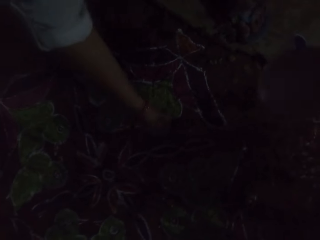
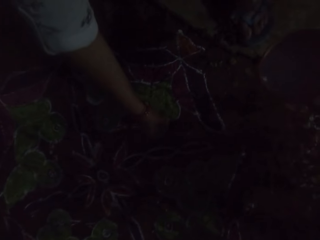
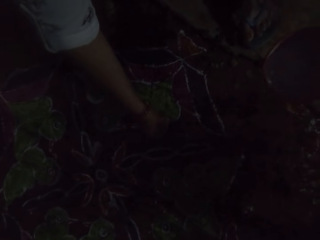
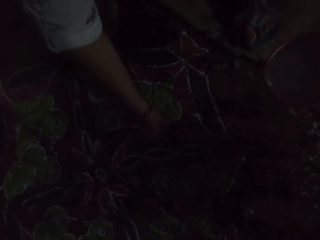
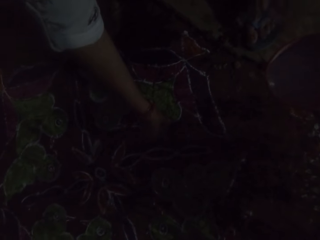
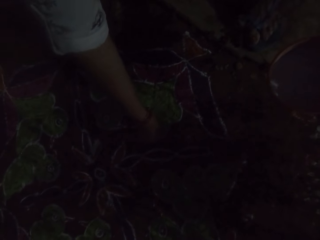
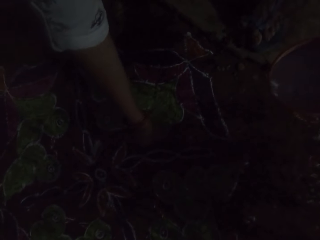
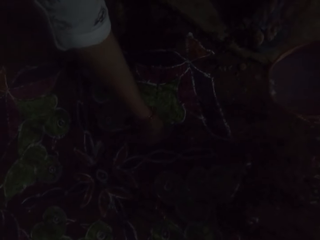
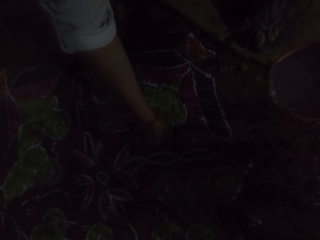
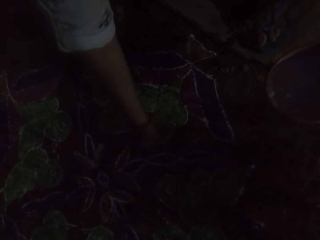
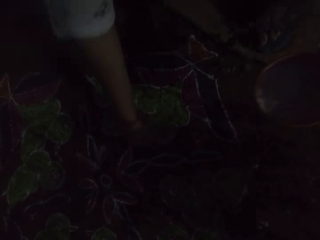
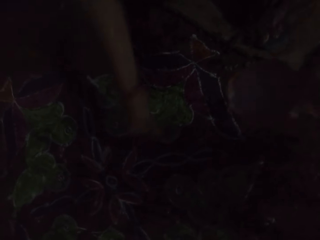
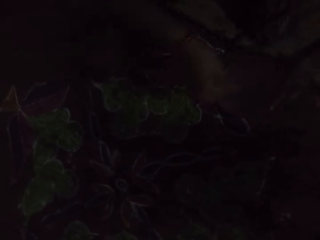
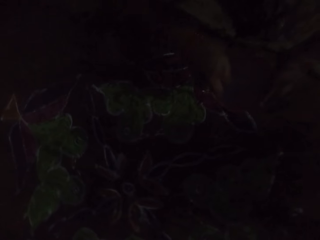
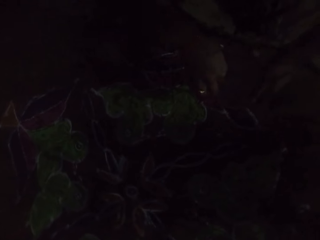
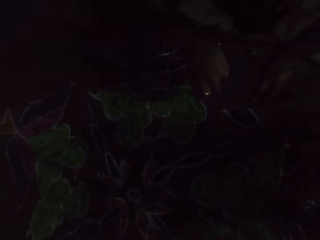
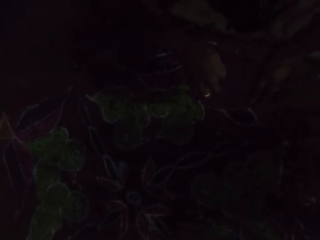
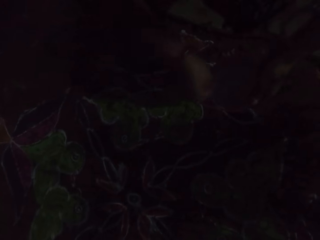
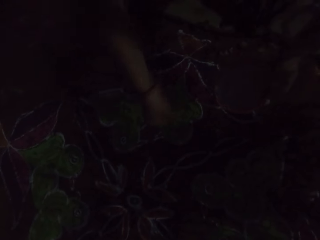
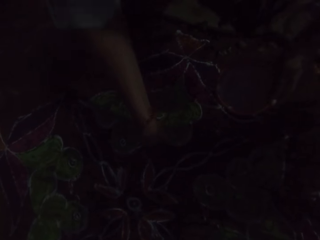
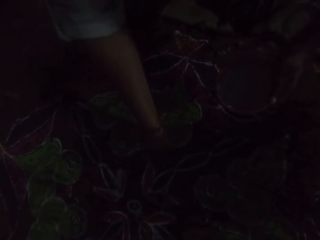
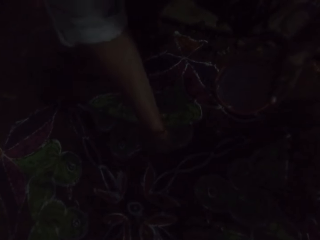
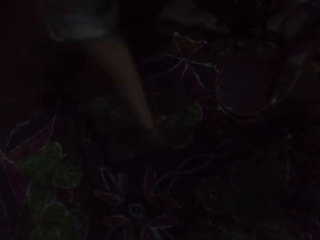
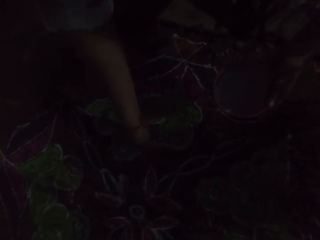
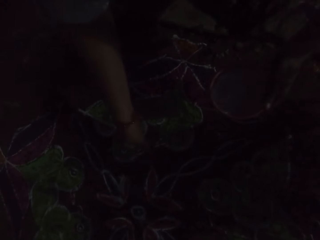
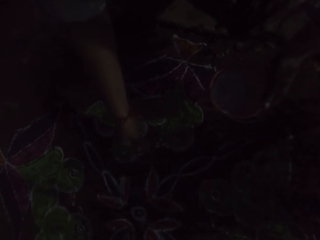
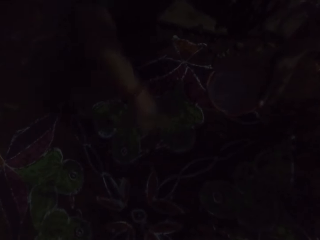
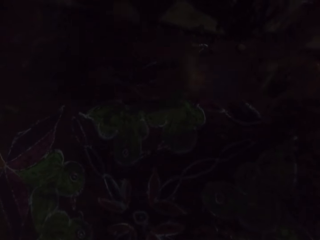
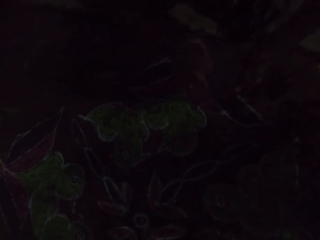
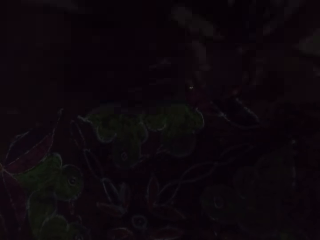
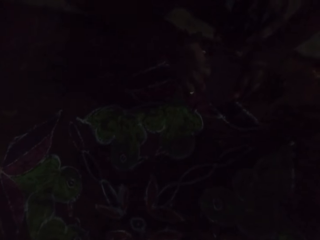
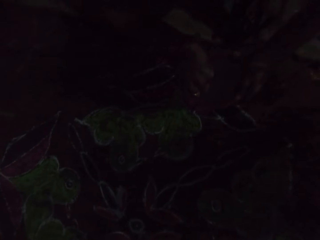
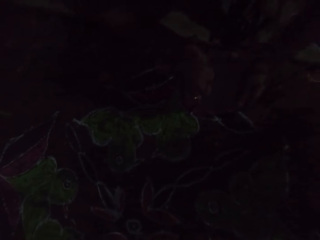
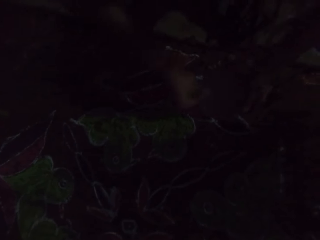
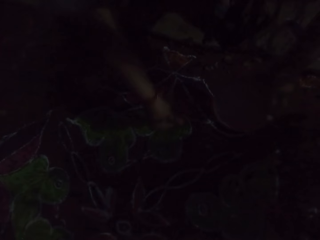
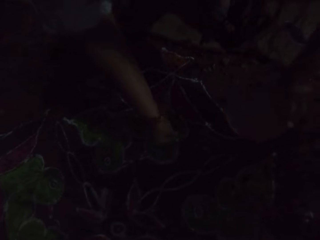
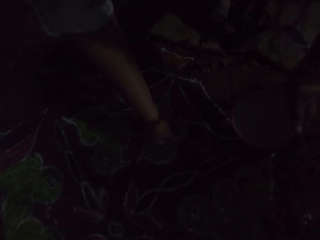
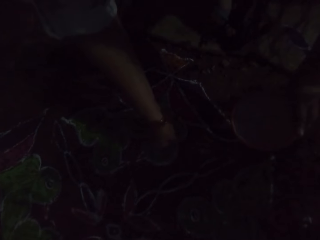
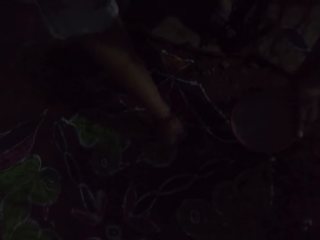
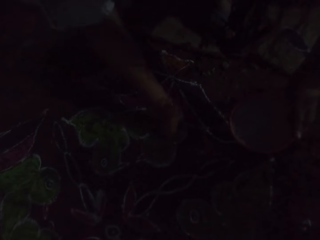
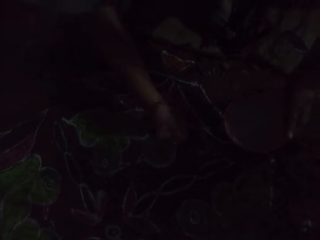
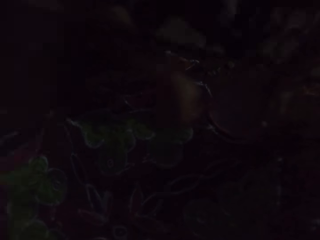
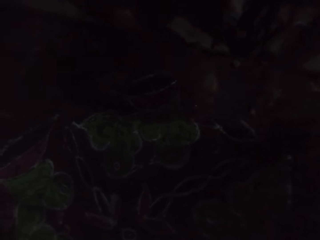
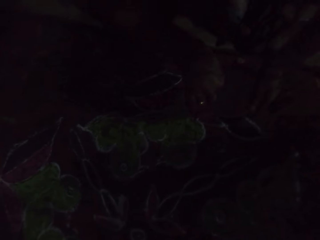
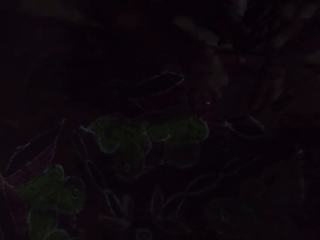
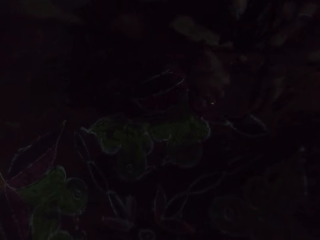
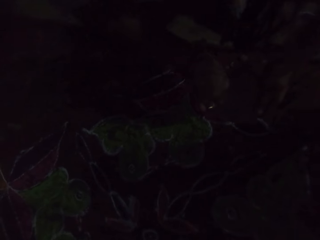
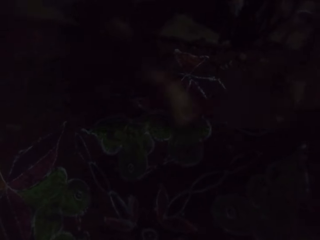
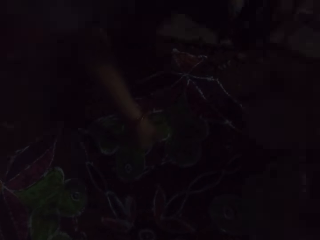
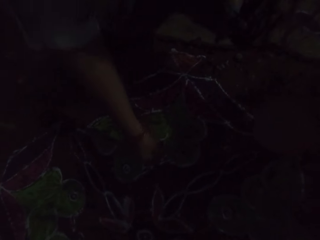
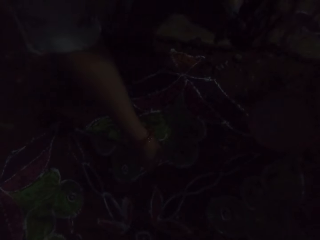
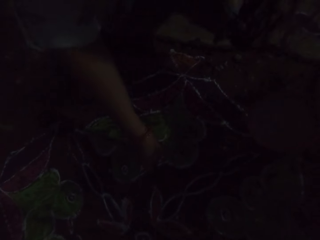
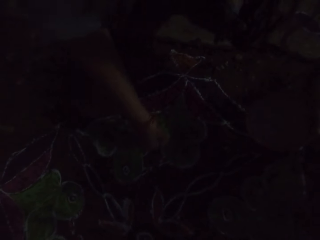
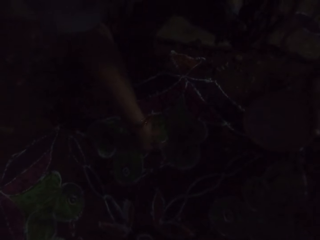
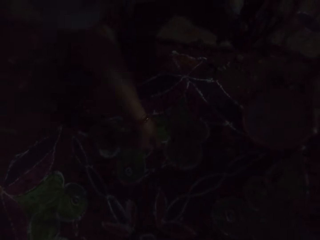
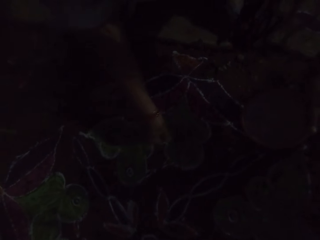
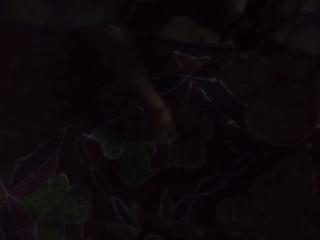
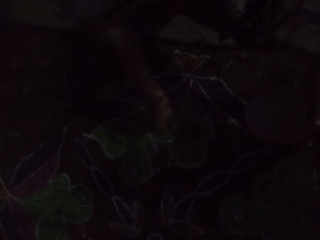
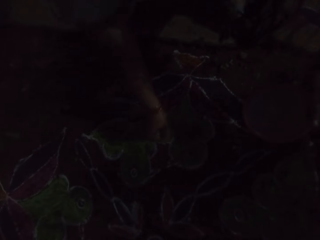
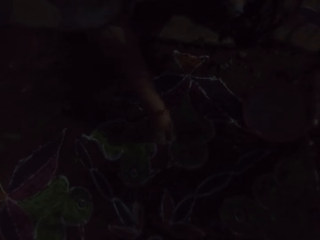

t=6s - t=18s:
The camera wearer decorates the floor with the Rangoli powder in her right hand. She takes some Rangoli powder from the plate of Rangoli powder in her left hand with her right hand. She takes some Rangoli powder from the plate of Rangoli powder in her left hand with her right hand again. She decorates the floor with the Rangoli powder in her right hand. She takes some Rangoli powder from the plate of Rangoli powder in her left hand with her right hand. She decorates the floor with the Rangoli powder in her right hand. She takes some Rangoli powder from the plate of Rangoli powder in her left hand with her right hand. She decorates the floor with the Rangoli powder in her right hand.

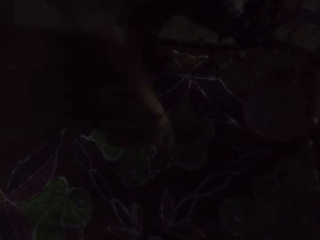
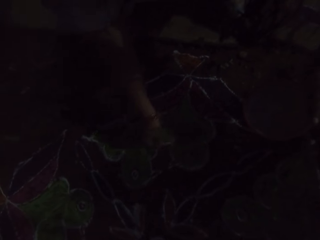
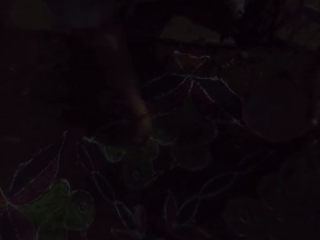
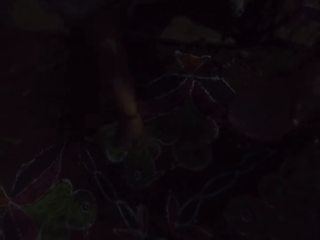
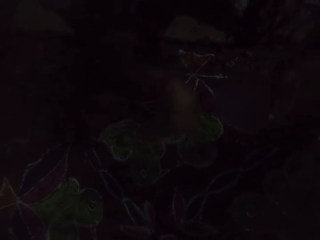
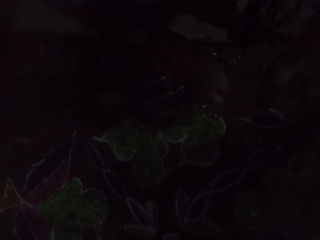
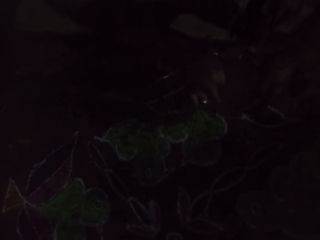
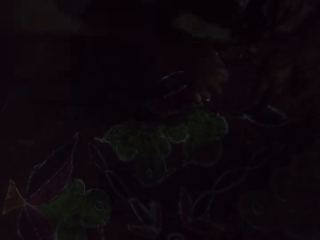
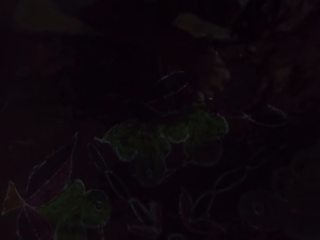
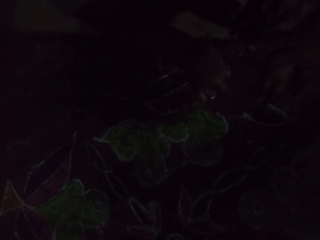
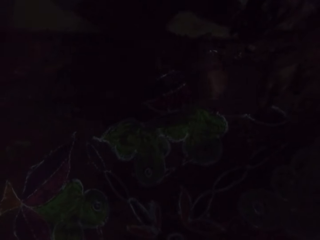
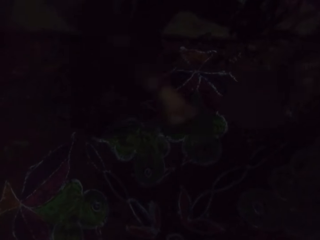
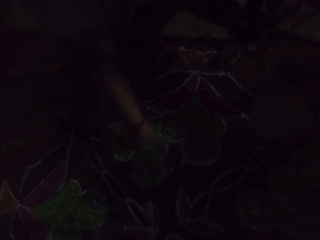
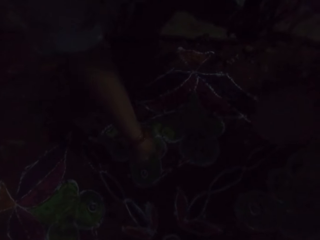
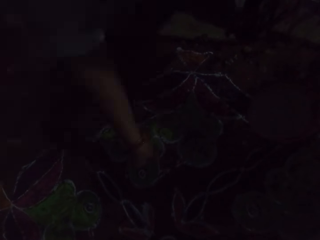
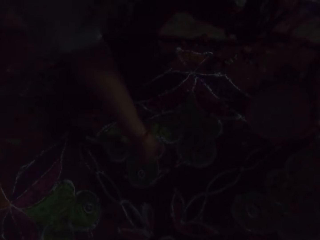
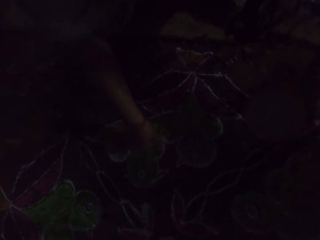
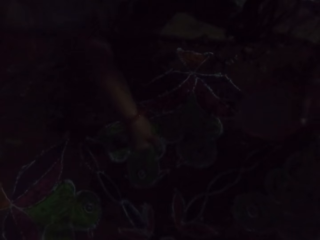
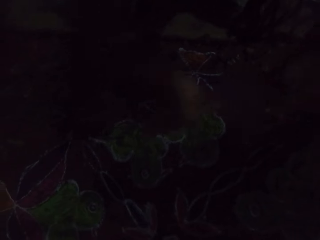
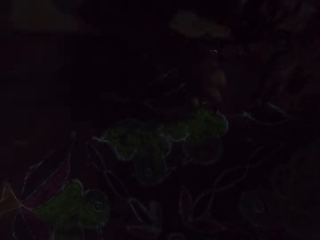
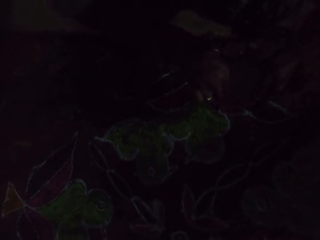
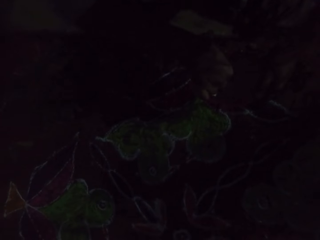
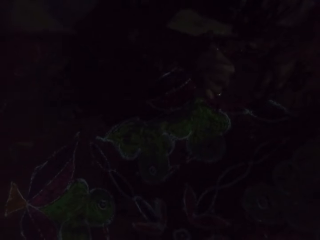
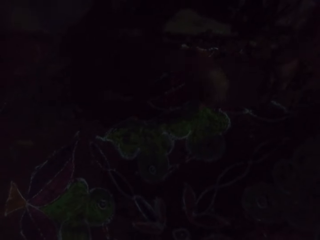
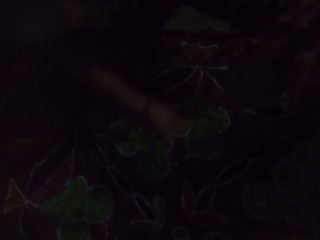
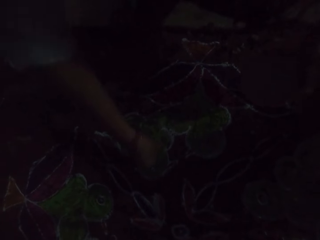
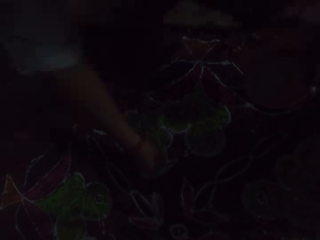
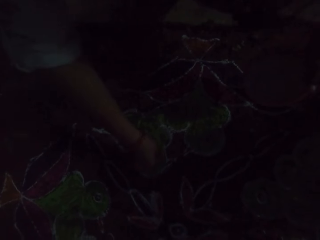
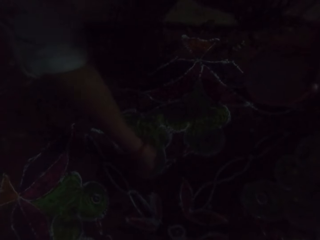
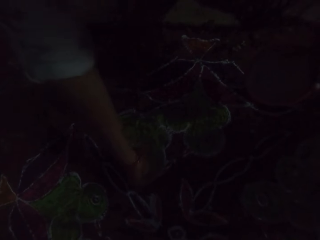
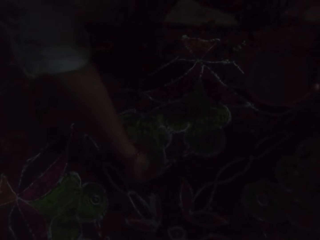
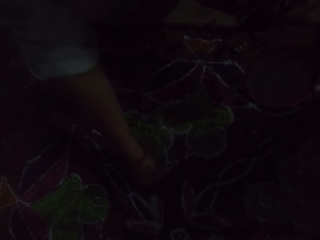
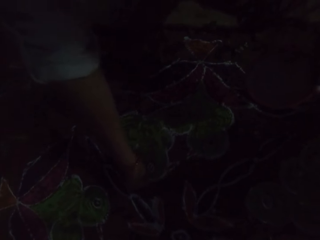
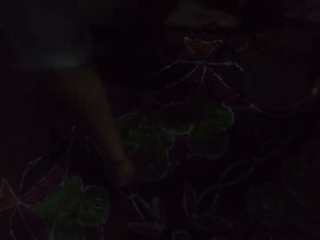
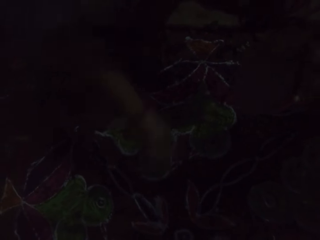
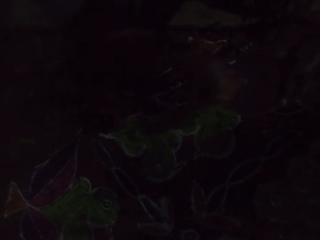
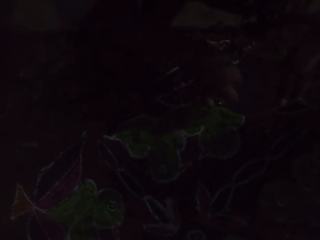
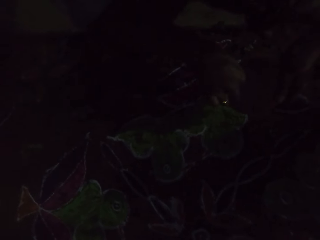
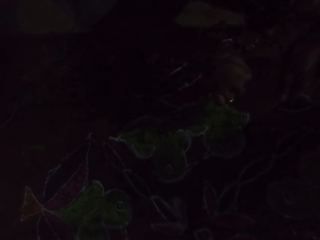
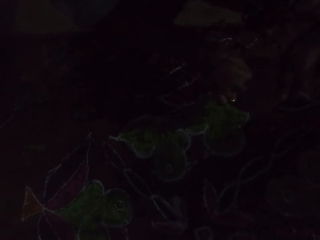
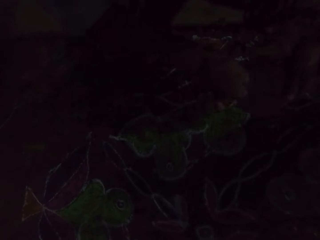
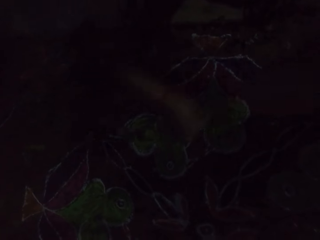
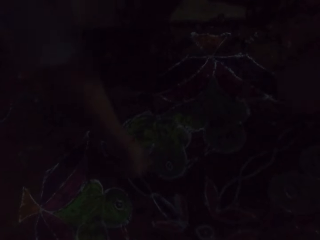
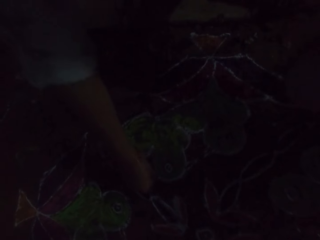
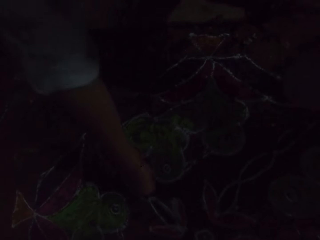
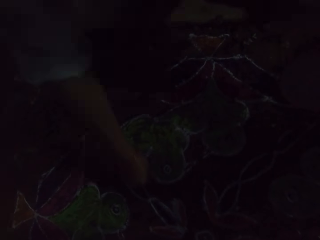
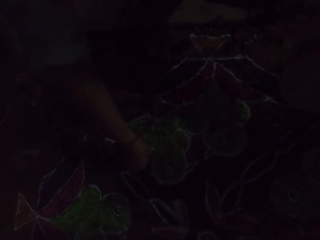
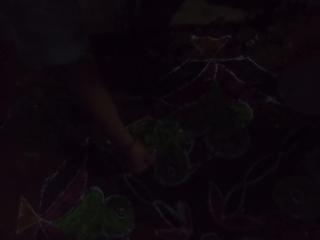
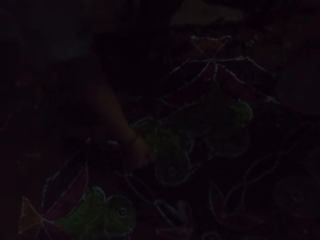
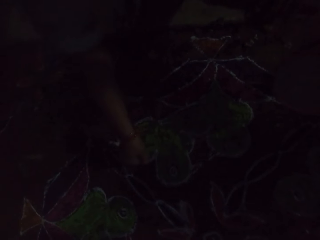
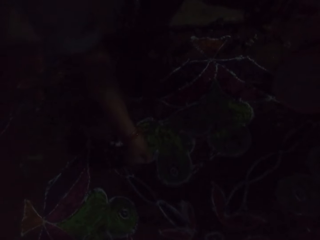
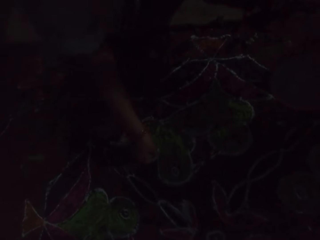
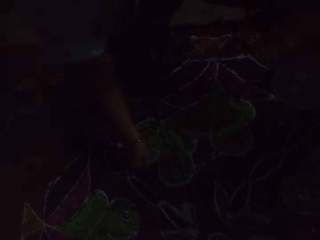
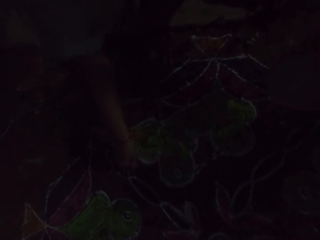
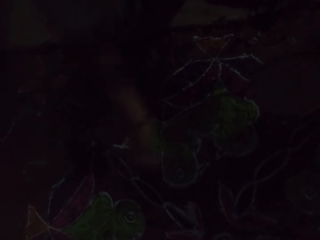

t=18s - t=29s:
The camera wearer takes some Rangoli powder from the plate of Rangoli powder in her left hand with her right hand. She decorates the floor with the Rangoli powder in her right hand. She takes some Rangoli powder from the plate of Rangoli powder in her left hand with her right hand. She decorates the floor with the Rangoli powder in her right hand. She takes some Rangoli powder from the plate of Rangoli powder in her left hand with her right hand. She decorates the floor with the Rangoli powder in her right hand.
